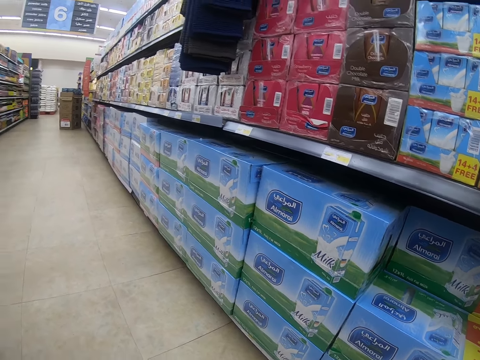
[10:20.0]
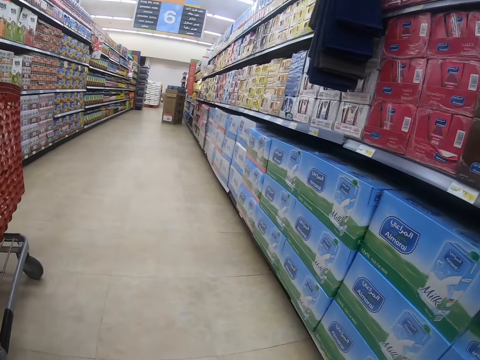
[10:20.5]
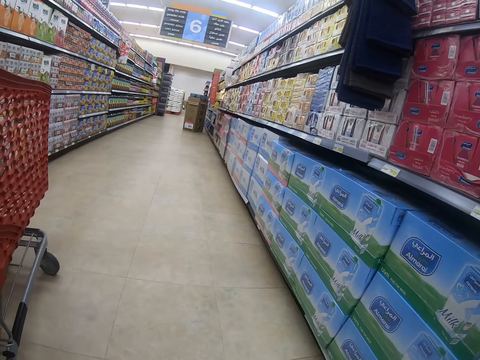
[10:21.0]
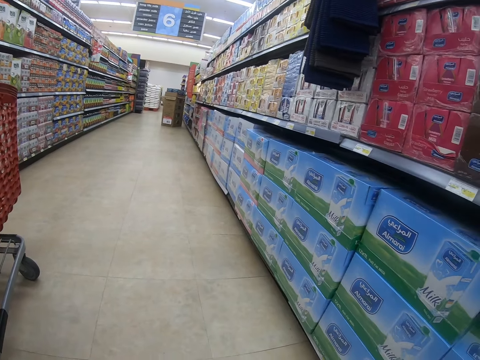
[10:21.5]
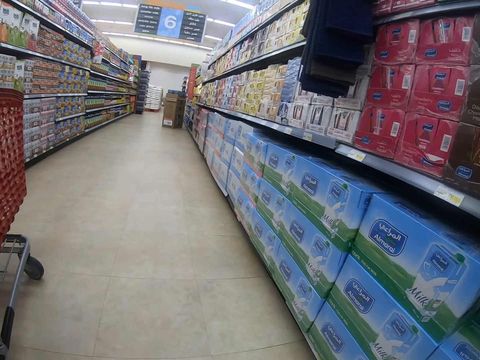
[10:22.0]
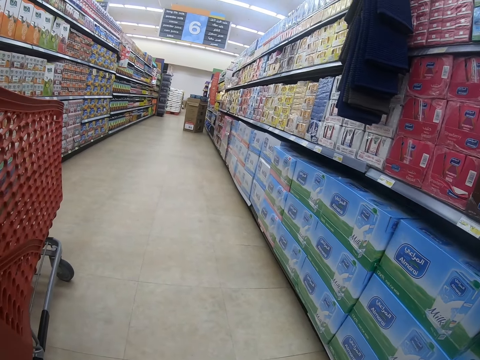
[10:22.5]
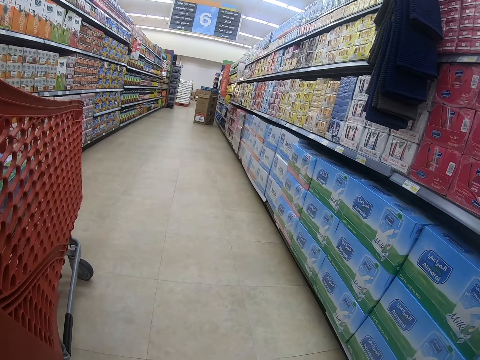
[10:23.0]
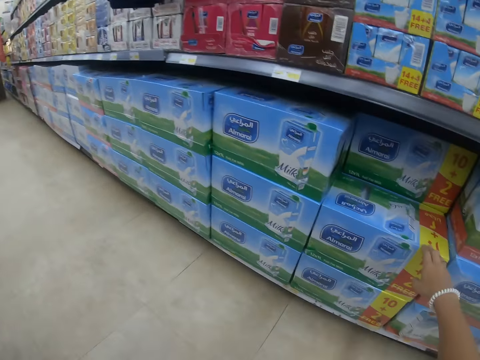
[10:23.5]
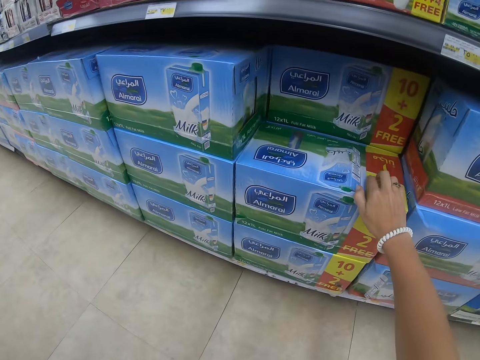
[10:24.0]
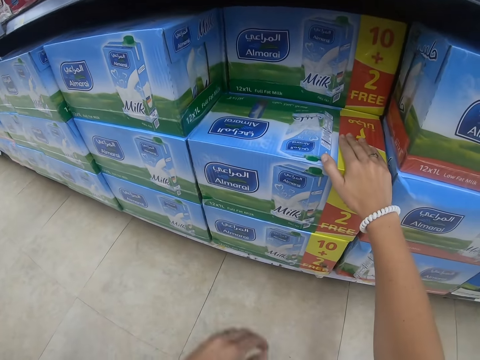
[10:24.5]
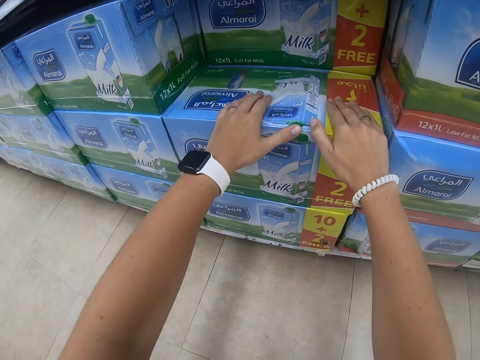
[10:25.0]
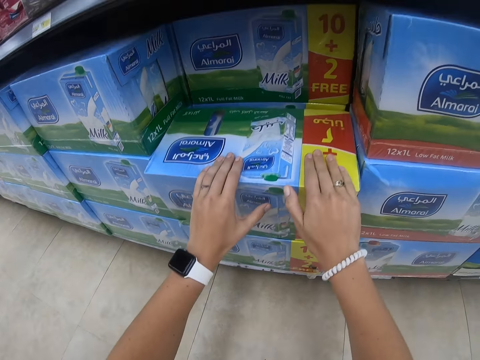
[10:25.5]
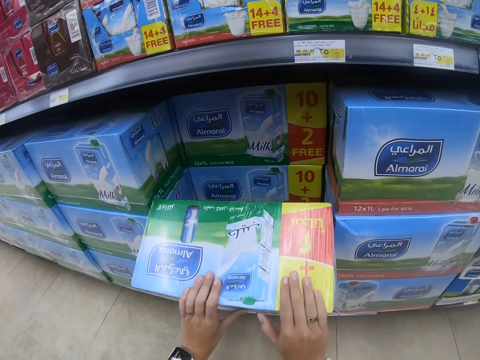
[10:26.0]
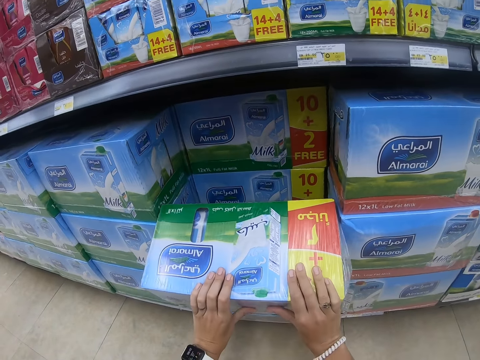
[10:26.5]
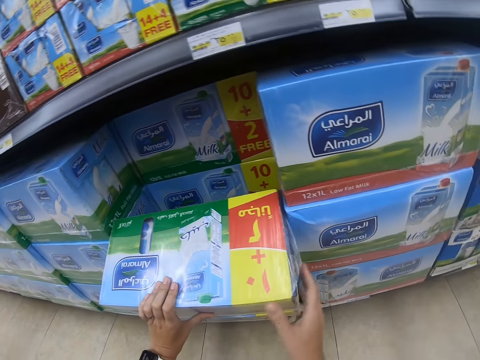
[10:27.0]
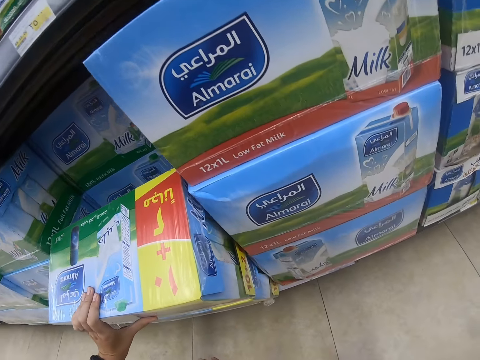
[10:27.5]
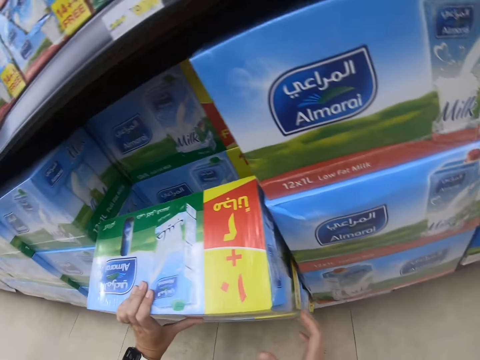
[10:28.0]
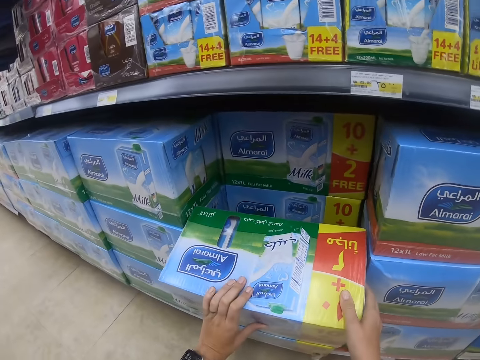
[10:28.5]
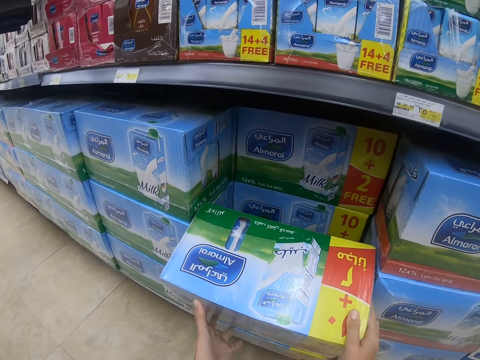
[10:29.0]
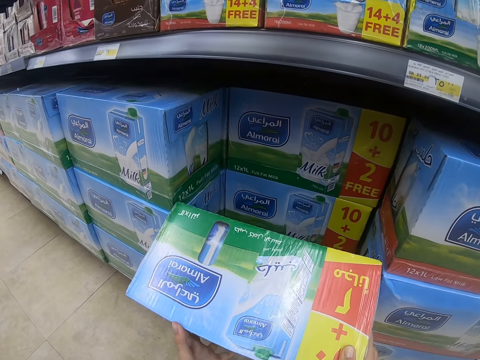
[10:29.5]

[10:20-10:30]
The camera wearer looks around. They move the box. They touch the milk package. They look at the box.

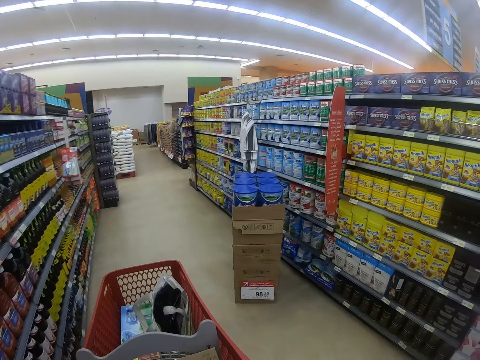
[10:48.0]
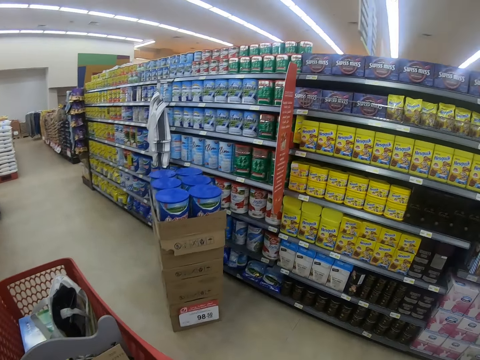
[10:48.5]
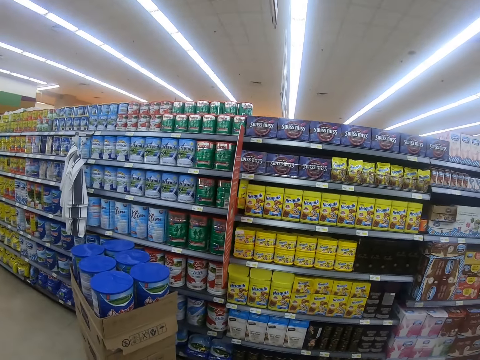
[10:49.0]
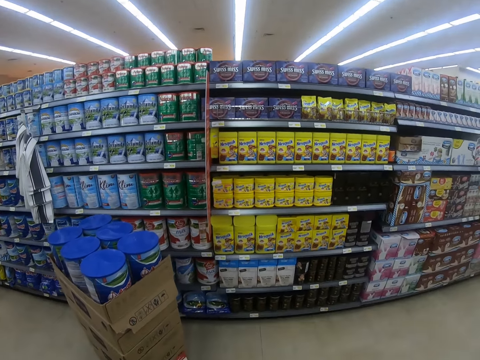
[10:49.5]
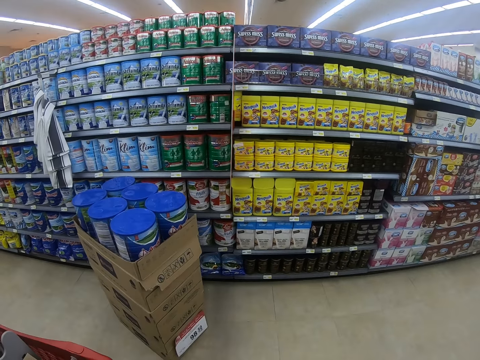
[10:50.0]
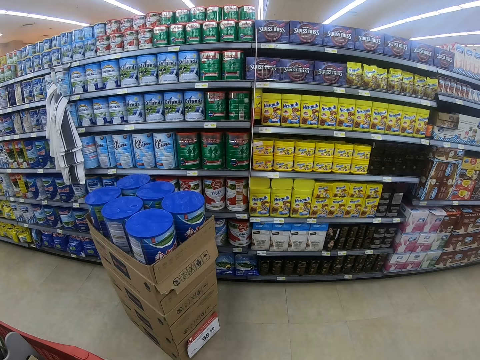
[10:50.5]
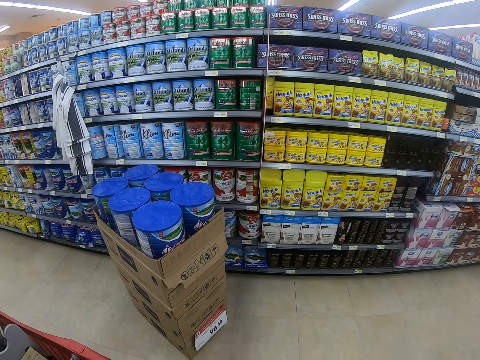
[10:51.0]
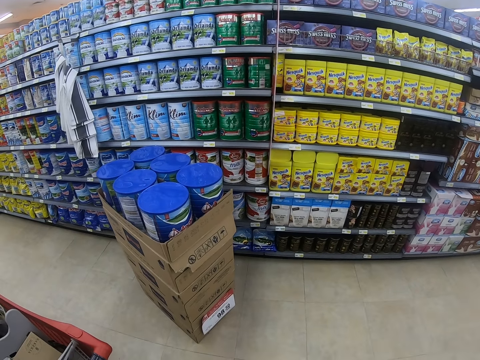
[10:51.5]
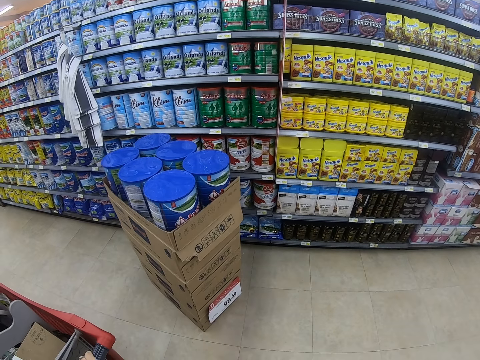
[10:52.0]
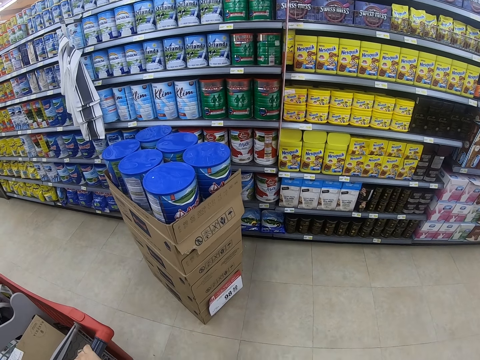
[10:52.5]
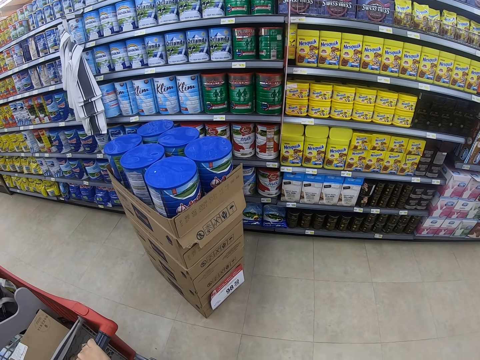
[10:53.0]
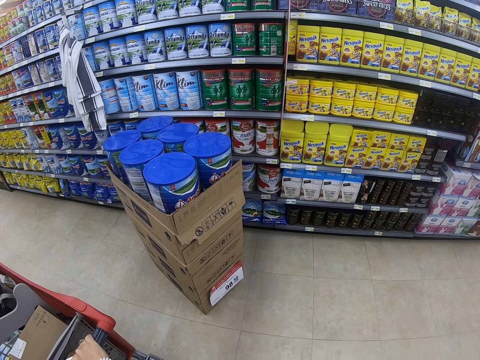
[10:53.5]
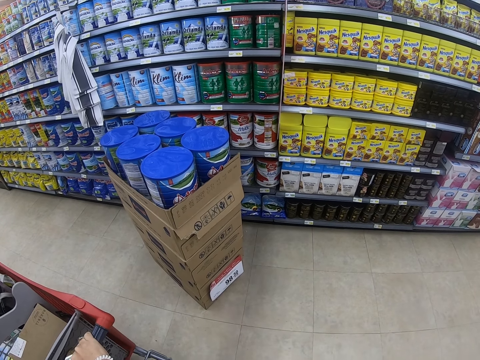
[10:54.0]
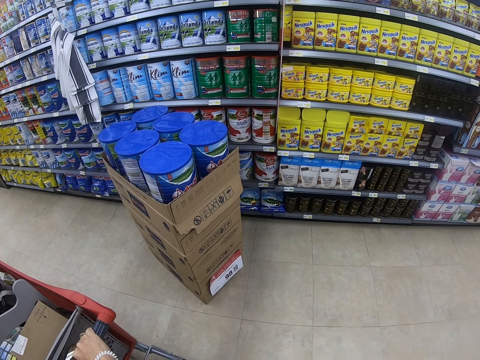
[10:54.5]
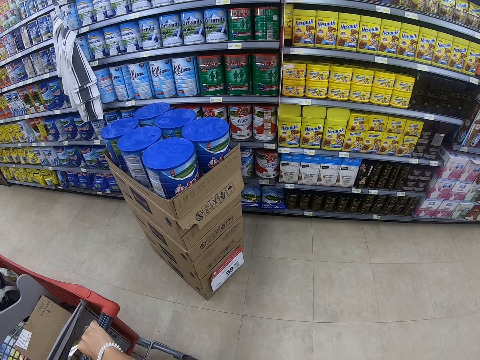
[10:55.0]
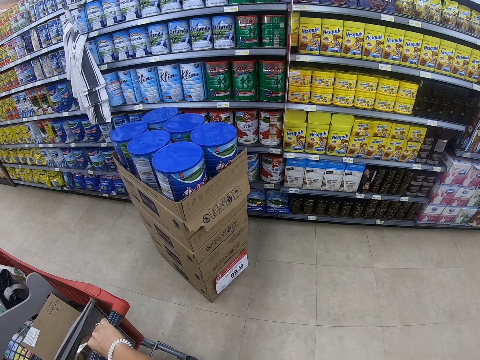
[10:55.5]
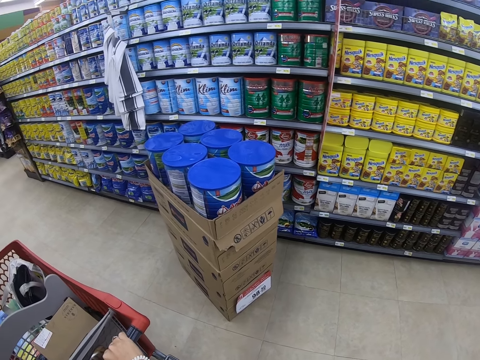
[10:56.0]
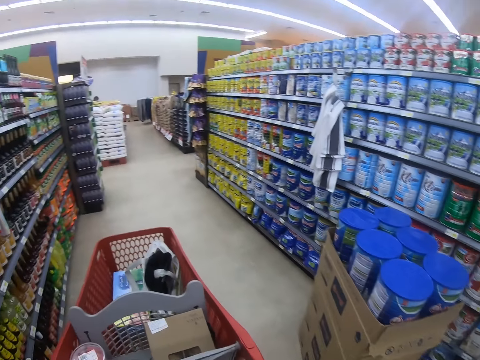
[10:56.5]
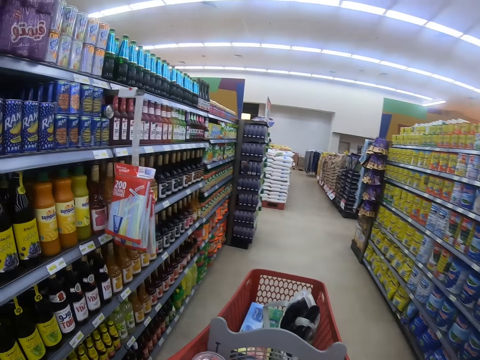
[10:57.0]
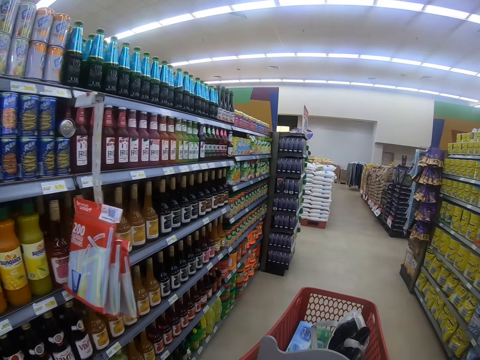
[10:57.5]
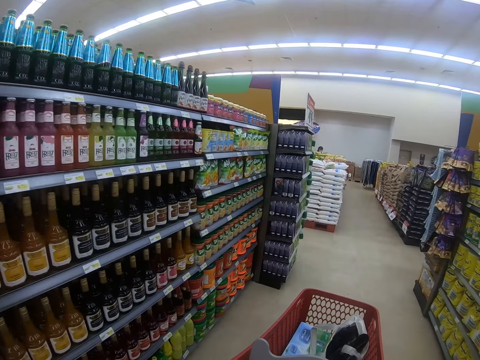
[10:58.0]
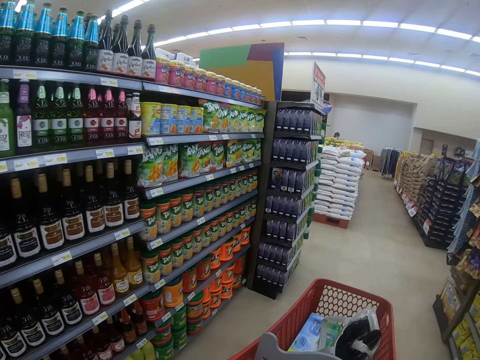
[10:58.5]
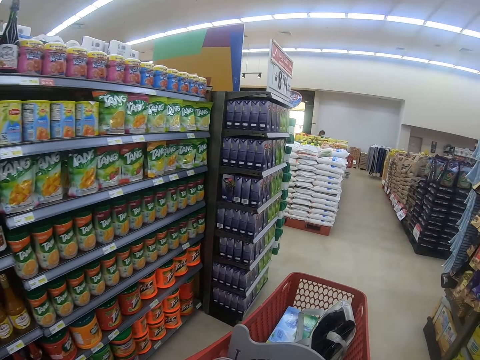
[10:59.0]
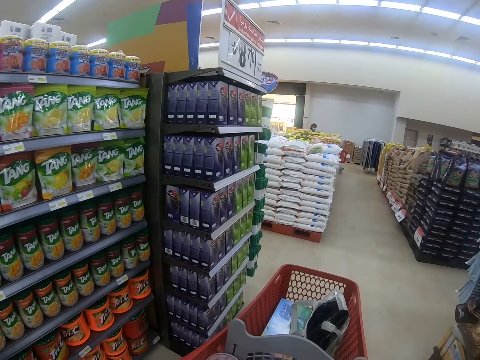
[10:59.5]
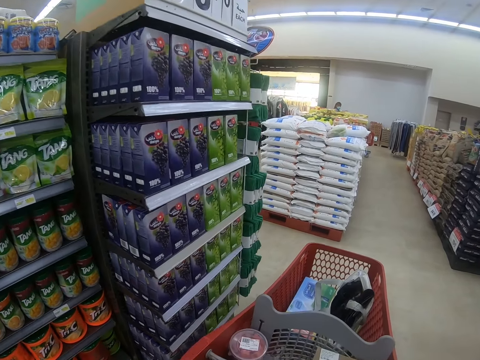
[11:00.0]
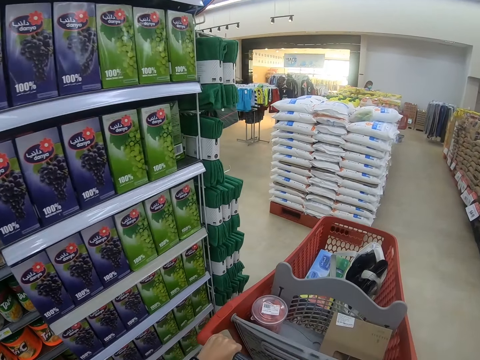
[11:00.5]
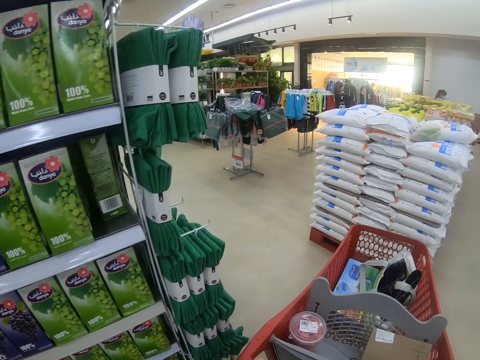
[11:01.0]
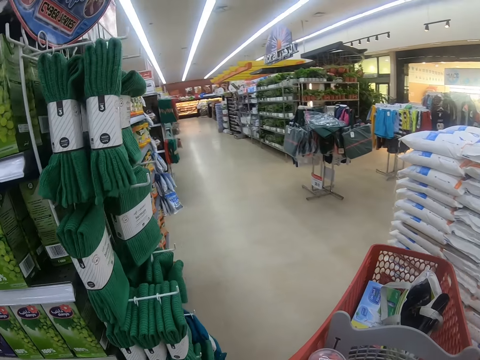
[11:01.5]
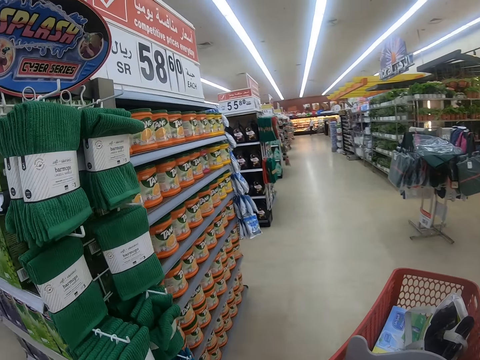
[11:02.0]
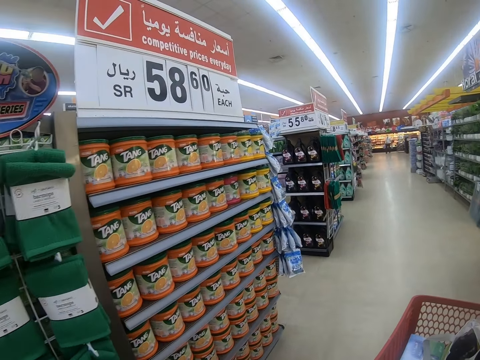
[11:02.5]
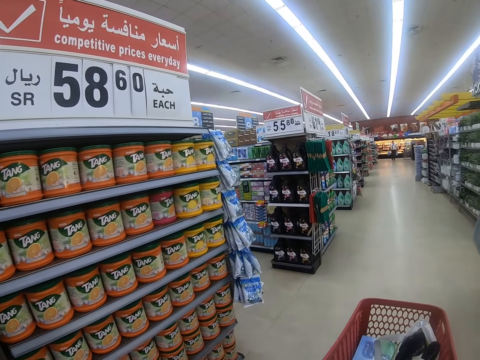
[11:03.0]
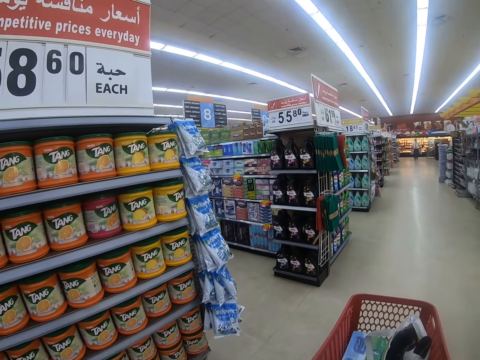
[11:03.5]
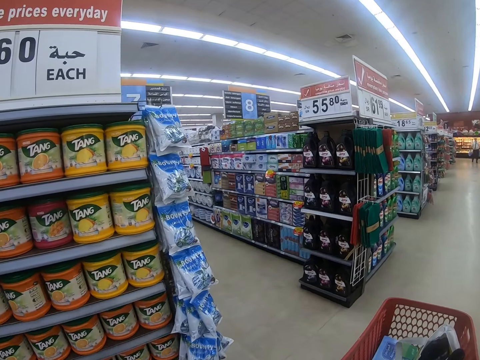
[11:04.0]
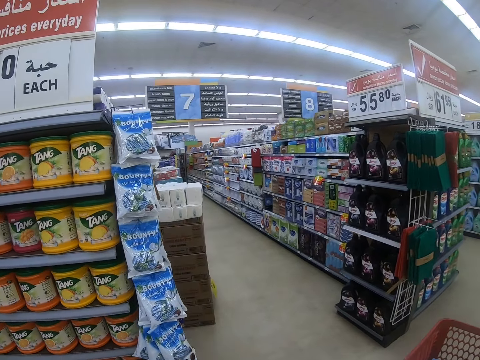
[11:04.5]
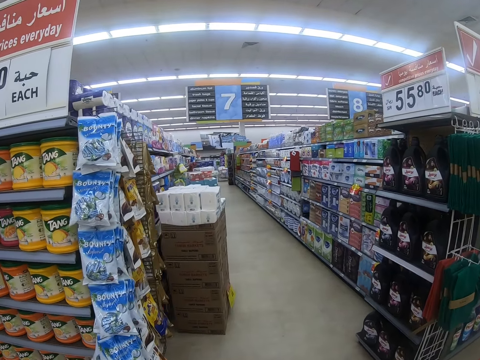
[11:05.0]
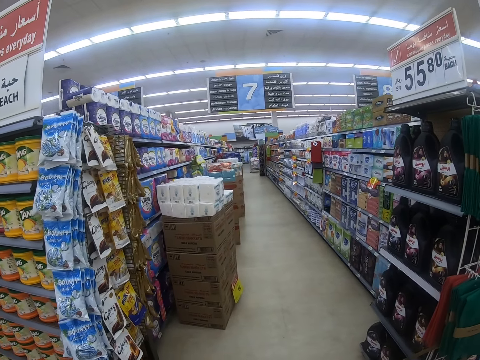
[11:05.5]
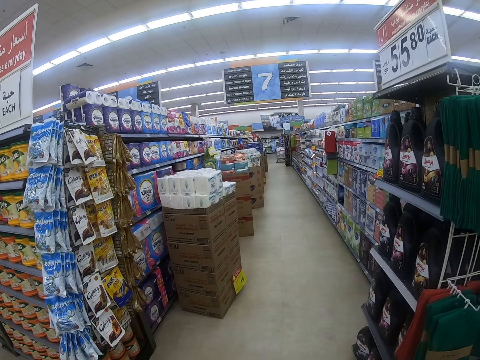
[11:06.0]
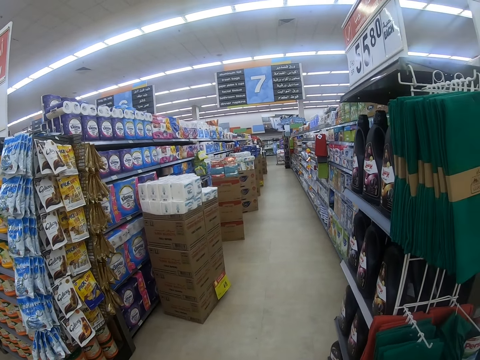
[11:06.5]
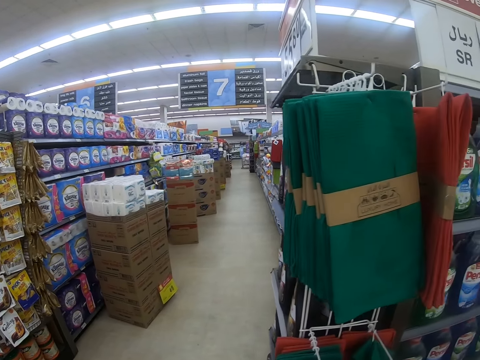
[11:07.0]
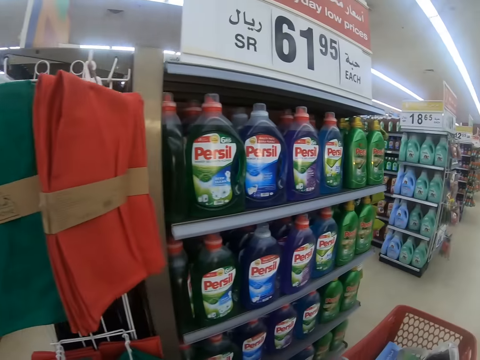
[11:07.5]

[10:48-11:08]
The camera wearer looks around the shelf and stops the trolley. They push the trolley. They walk around the supermarket, look around the shelf and pull the trolley. A man walks around. The camera wearer pushes the trolley.
